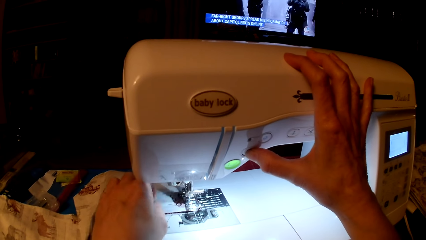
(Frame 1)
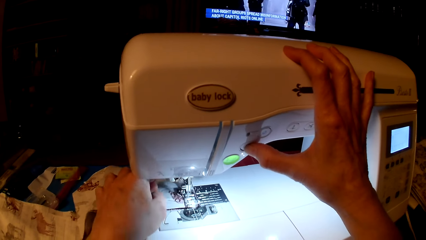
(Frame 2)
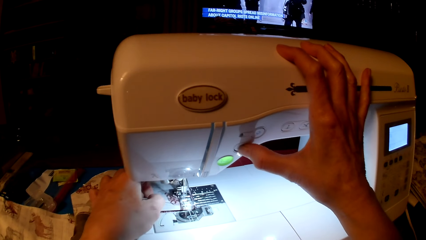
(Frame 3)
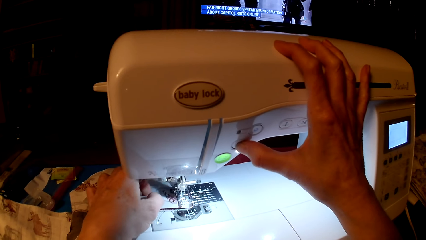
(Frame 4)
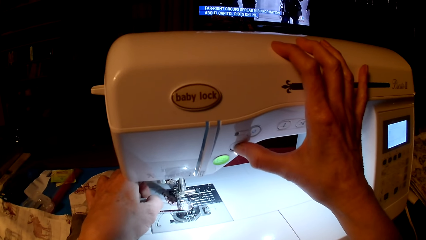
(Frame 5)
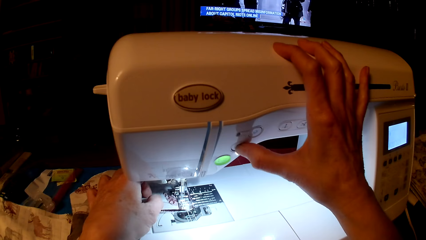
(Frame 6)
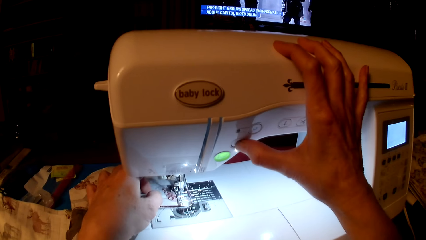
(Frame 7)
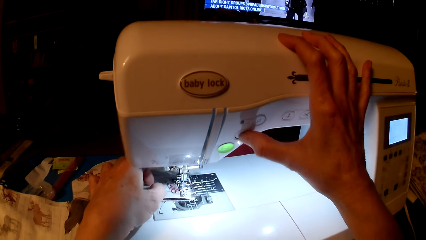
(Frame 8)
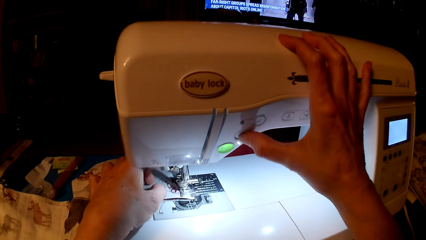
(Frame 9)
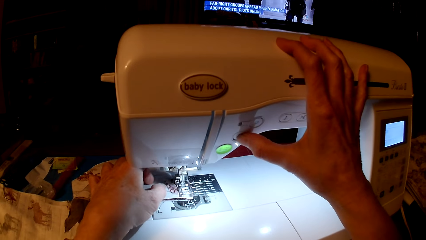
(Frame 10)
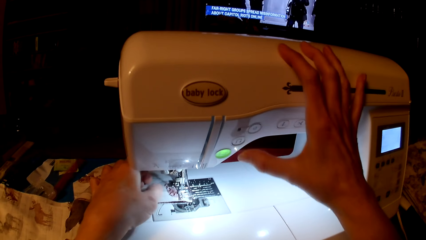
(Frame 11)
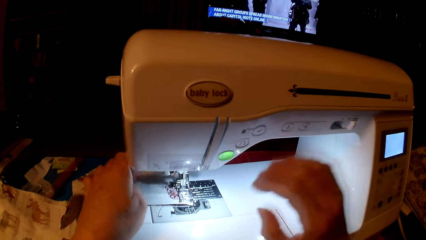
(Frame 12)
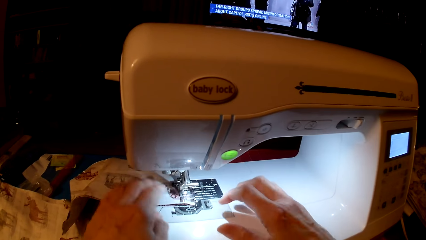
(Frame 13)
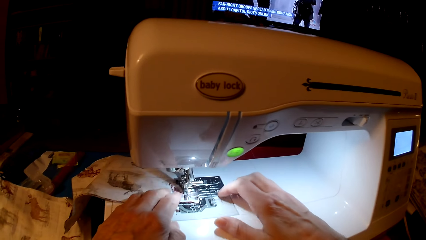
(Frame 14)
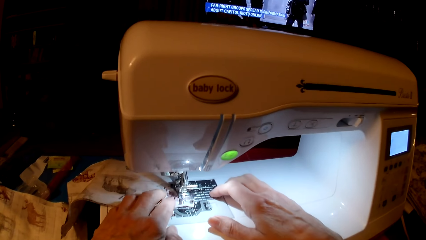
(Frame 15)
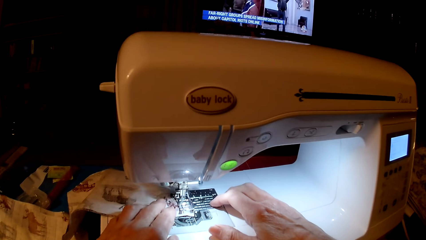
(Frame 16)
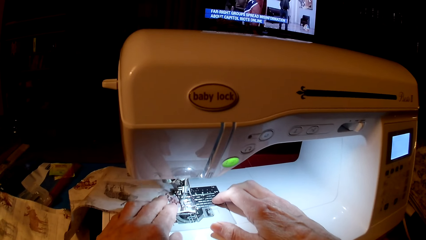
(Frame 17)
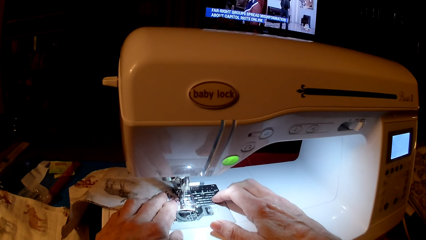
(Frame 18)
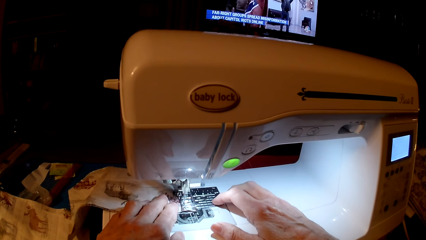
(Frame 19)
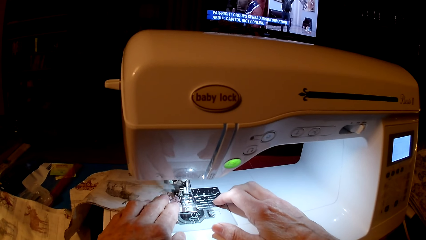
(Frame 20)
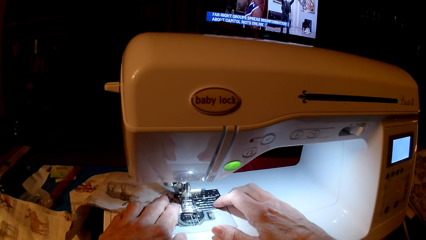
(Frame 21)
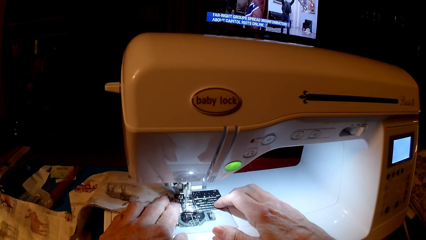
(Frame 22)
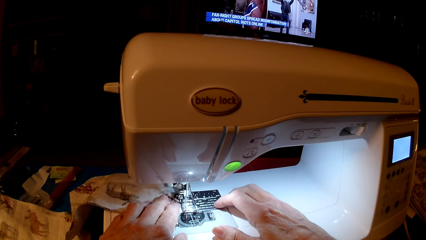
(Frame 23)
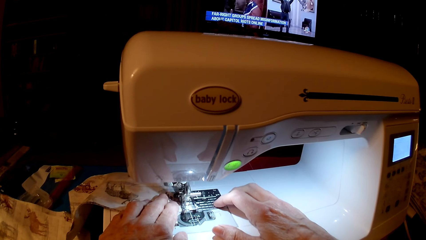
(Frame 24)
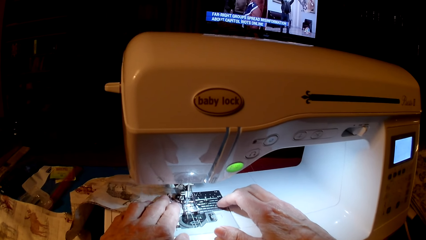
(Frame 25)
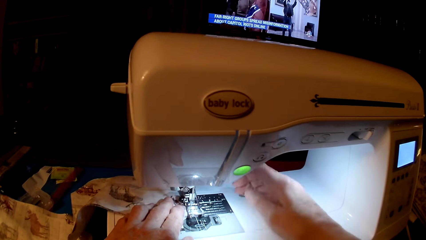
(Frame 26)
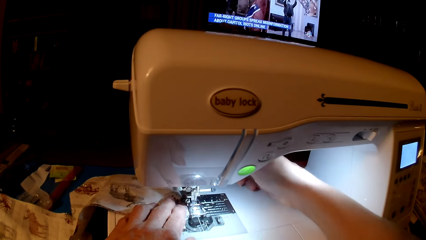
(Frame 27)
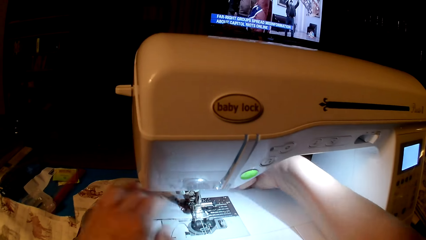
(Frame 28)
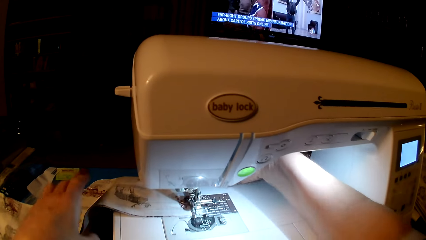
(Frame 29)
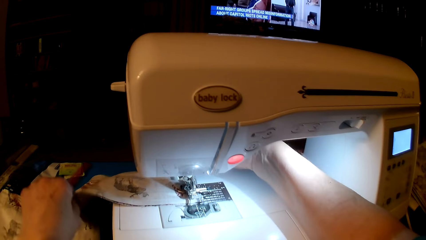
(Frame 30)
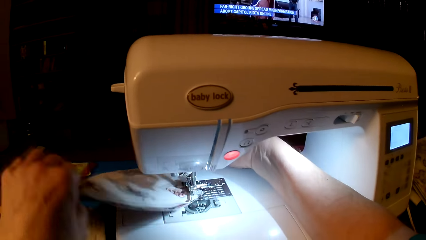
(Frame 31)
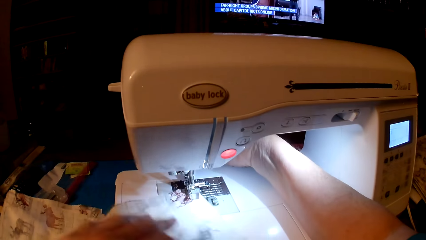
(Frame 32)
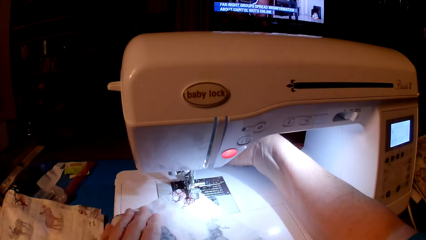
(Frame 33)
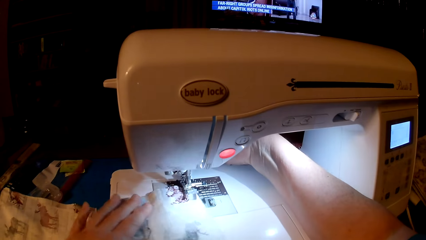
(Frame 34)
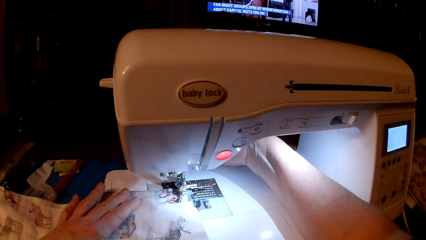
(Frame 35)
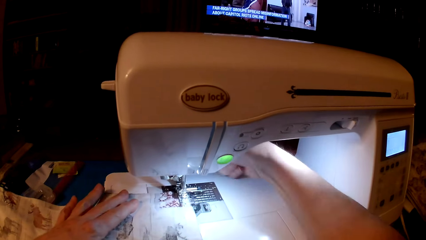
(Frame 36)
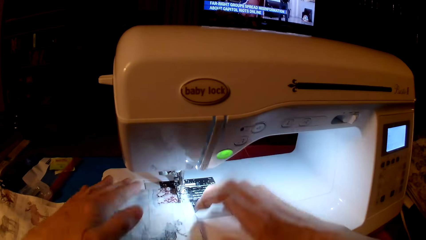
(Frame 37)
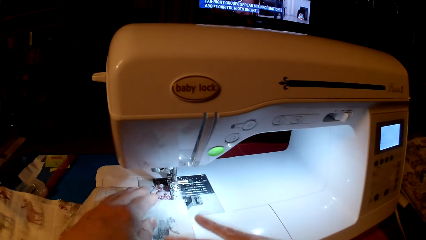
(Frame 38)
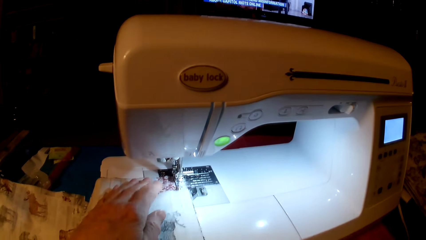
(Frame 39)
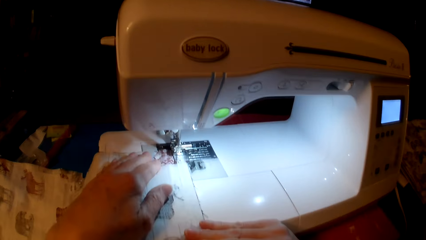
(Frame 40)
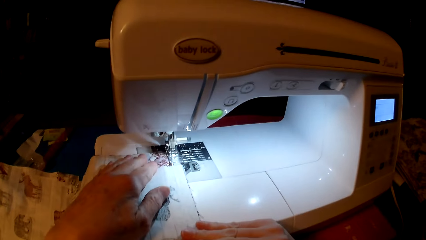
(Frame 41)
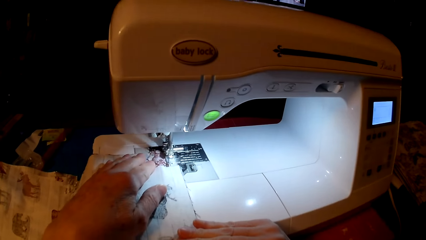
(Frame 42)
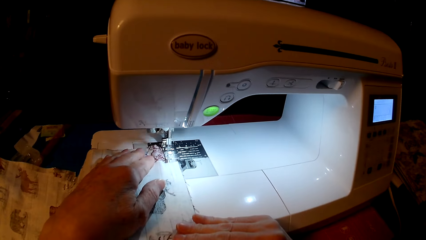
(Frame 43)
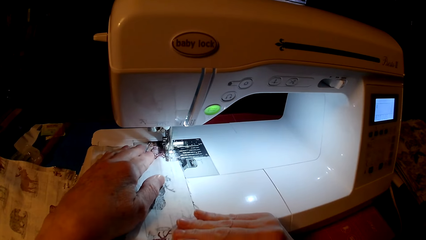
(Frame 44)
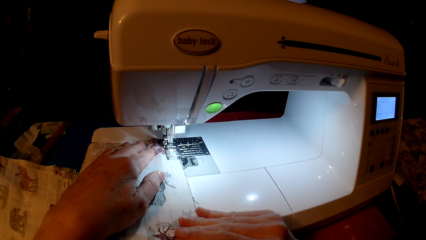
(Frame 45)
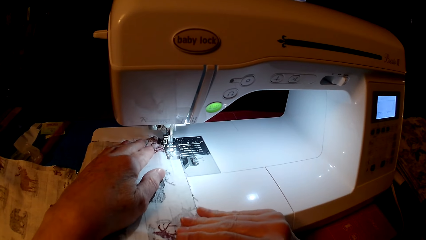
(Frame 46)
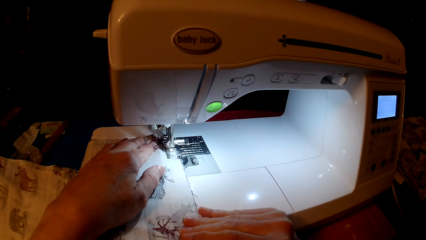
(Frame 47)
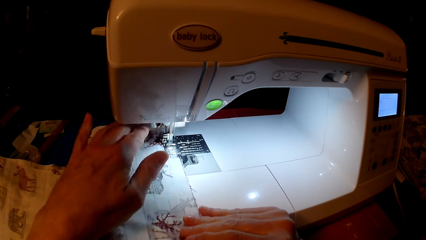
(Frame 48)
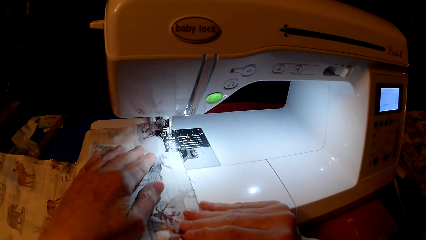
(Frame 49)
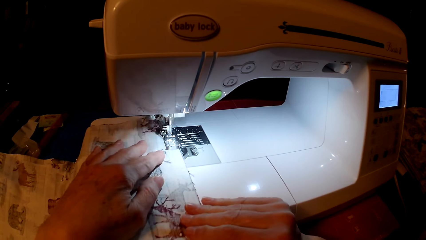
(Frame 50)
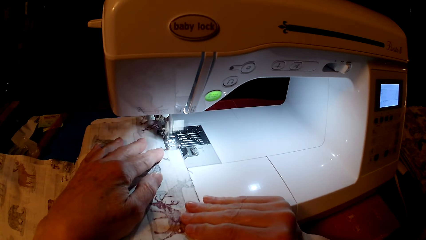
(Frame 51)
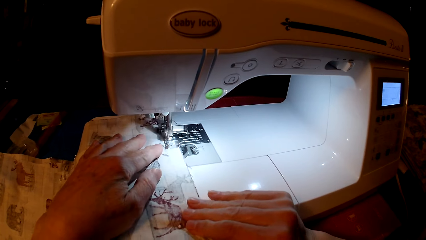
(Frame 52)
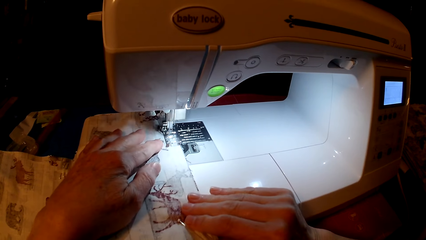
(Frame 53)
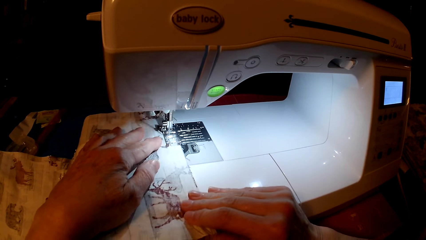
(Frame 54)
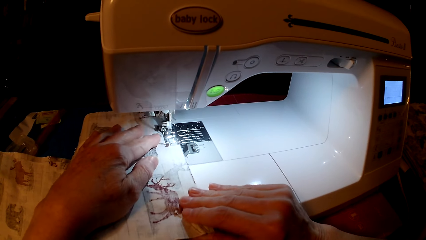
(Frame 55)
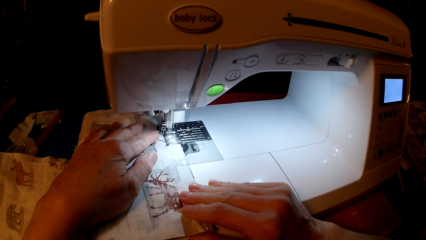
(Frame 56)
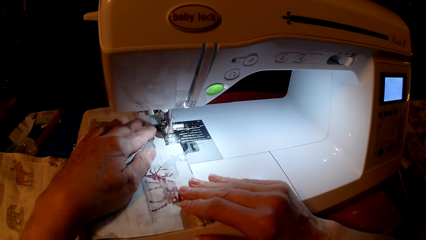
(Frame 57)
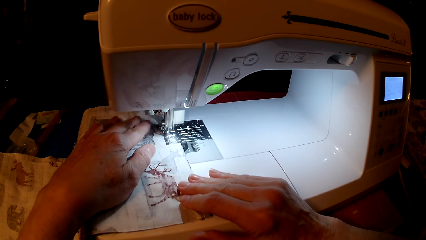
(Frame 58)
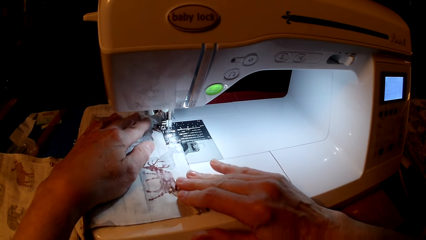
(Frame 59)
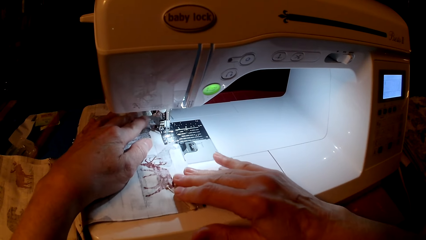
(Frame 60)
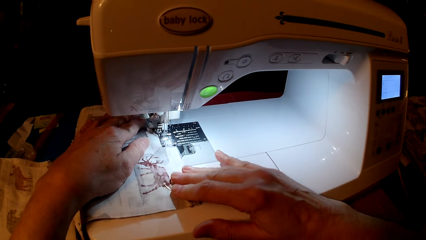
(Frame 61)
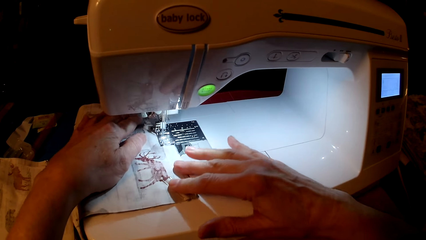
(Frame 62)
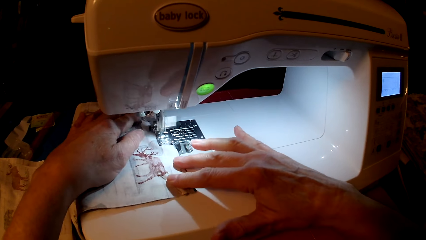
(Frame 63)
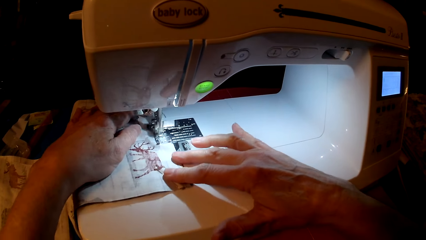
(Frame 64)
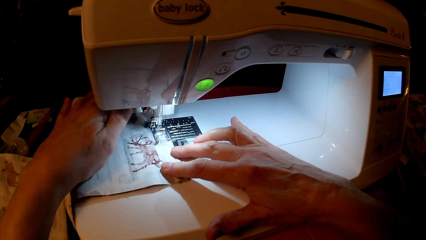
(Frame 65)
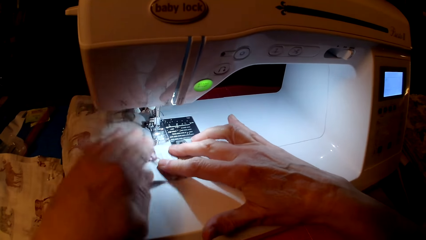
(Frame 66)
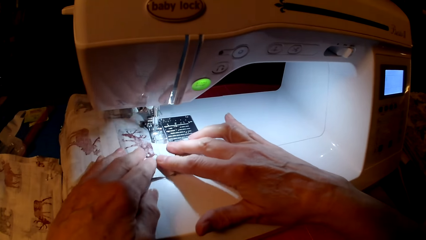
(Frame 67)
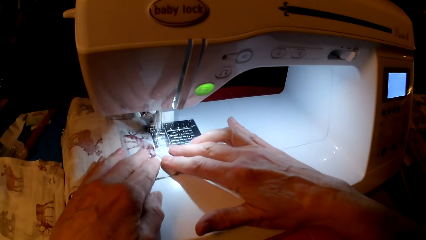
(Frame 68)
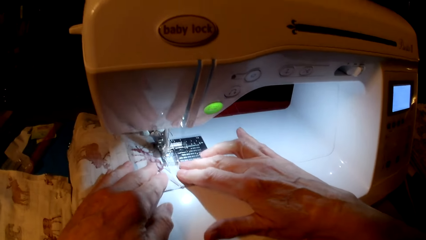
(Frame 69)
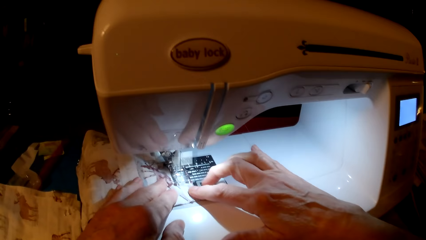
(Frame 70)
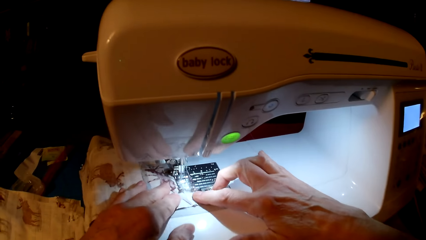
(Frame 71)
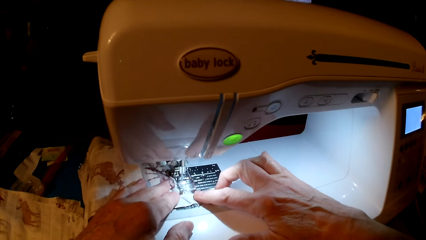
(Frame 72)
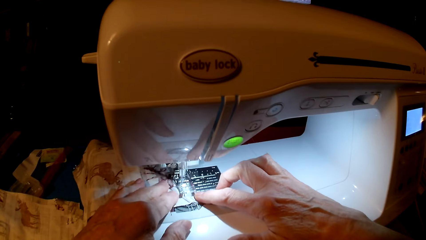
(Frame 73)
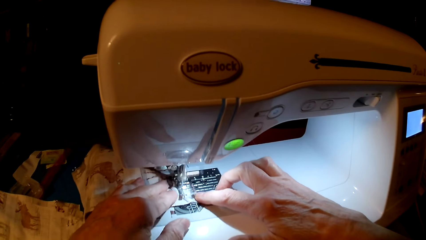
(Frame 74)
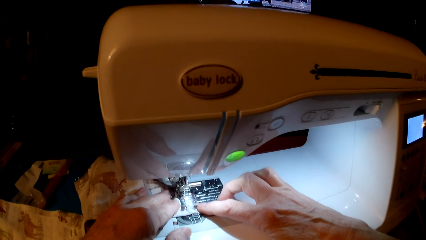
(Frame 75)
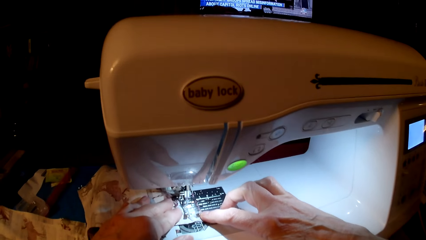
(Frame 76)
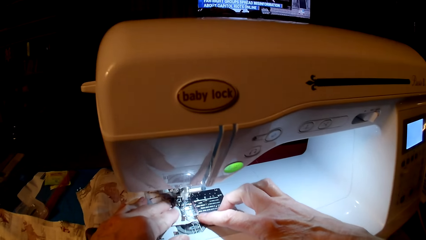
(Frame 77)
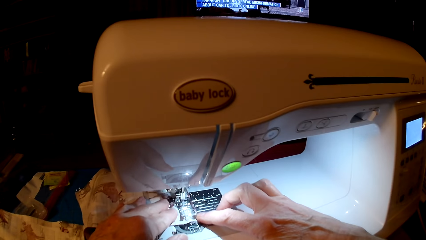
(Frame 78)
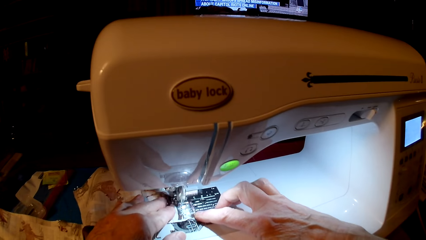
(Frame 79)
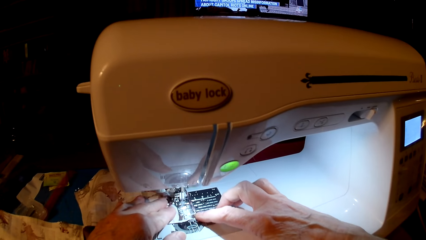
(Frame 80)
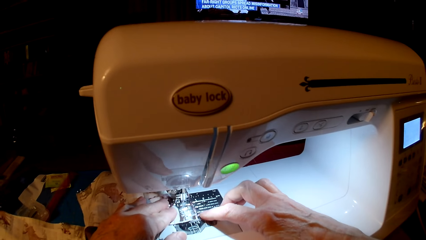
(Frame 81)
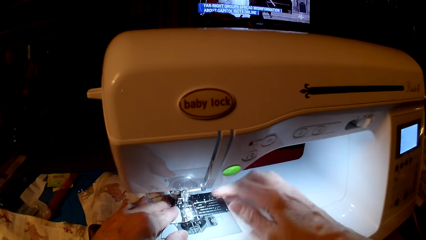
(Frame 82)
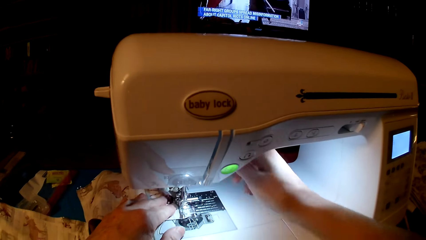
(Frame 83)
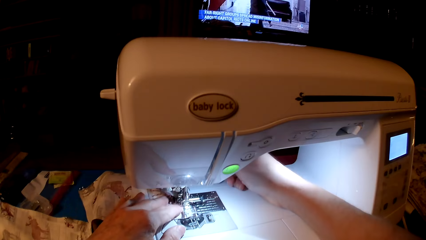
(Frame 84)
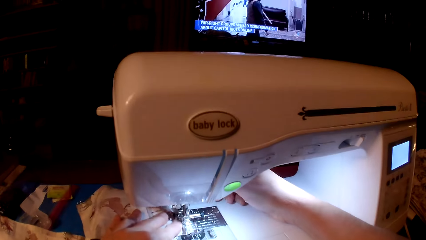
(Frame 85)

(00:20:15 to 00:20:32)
The camera wearer turns the piece of cloth. They sew the piece of cloth.
